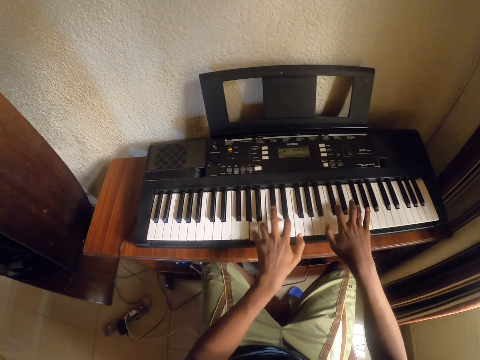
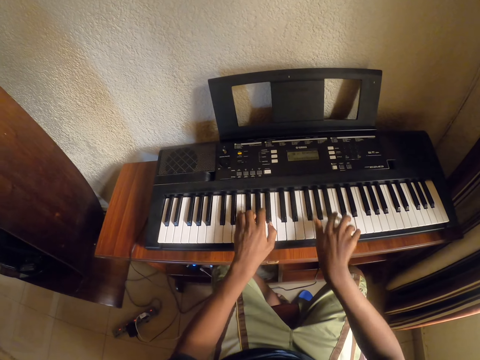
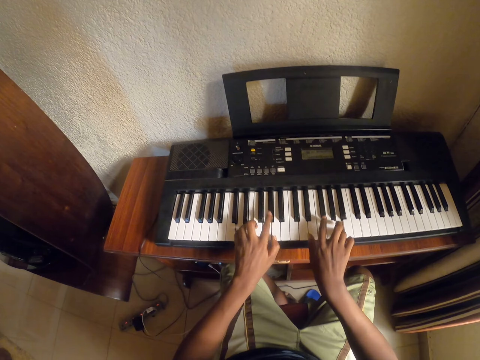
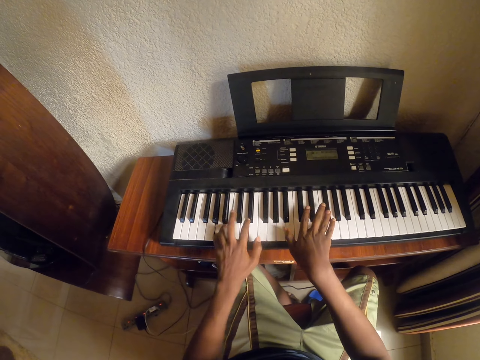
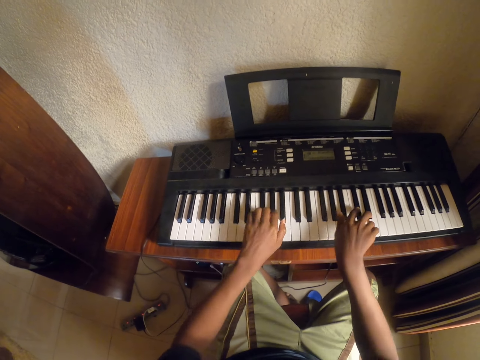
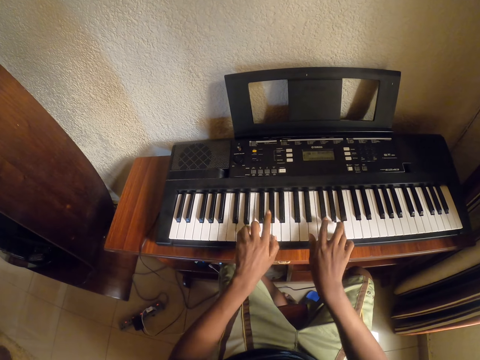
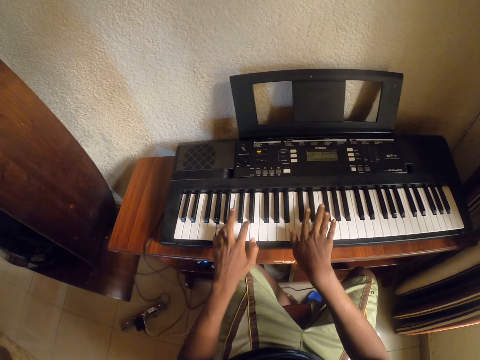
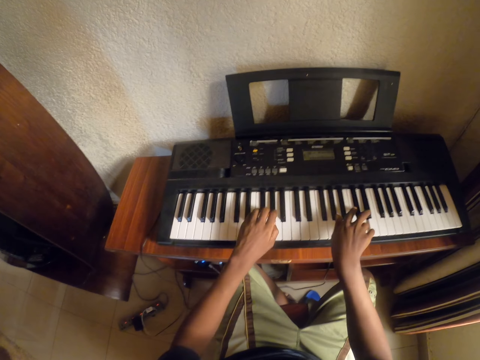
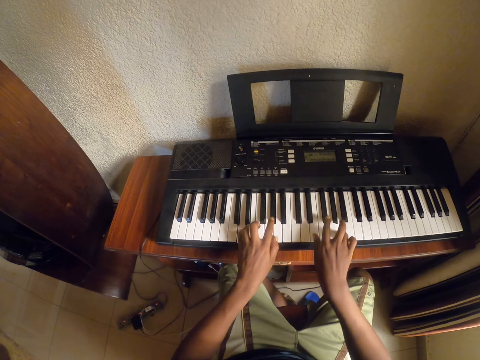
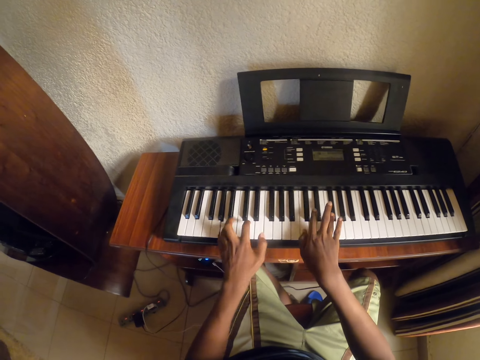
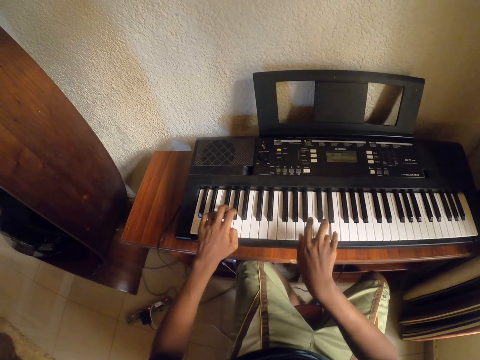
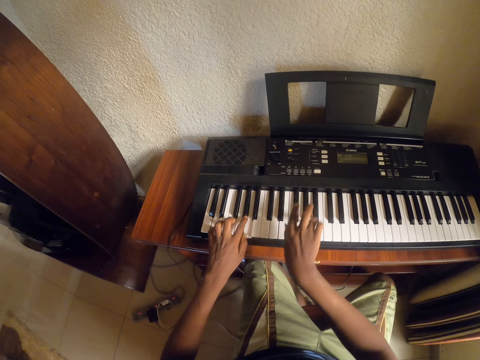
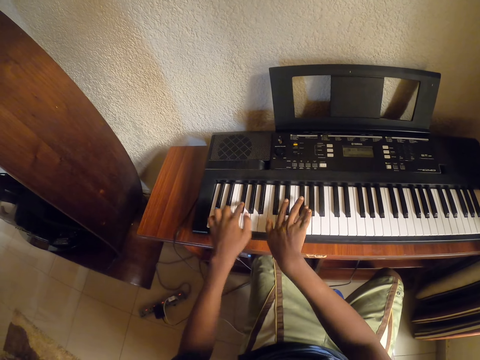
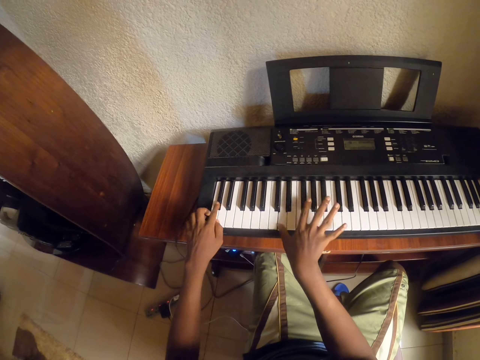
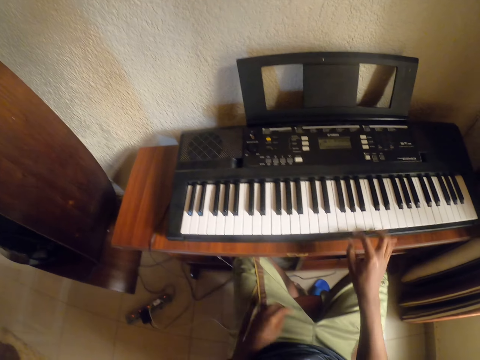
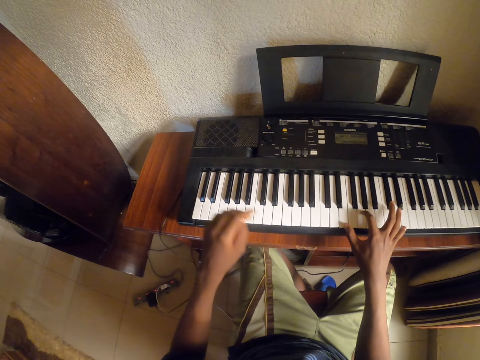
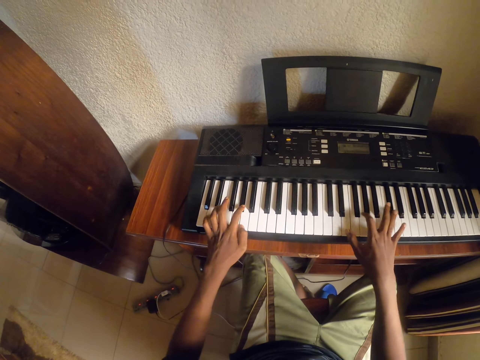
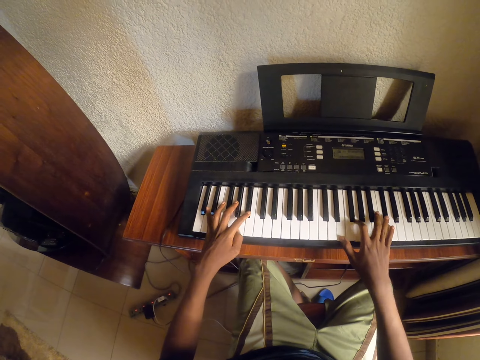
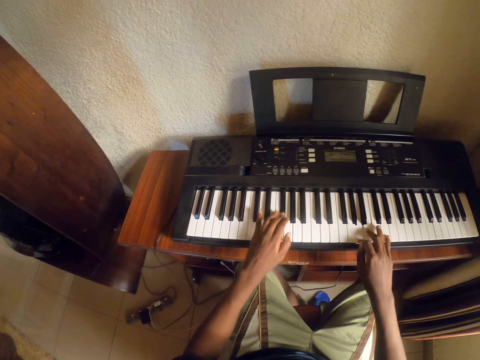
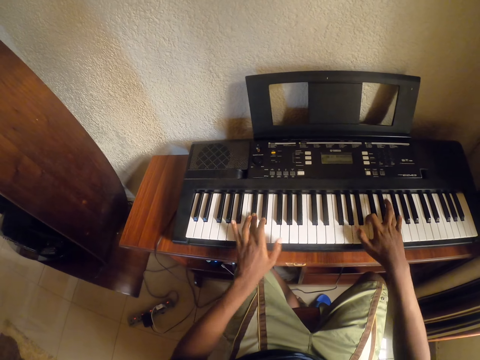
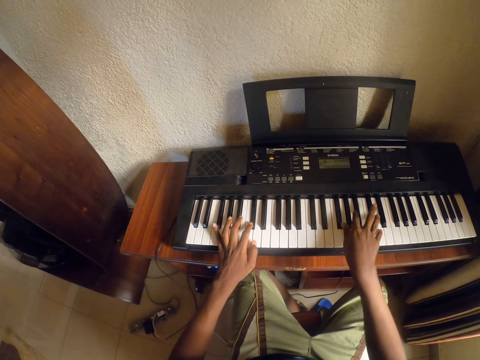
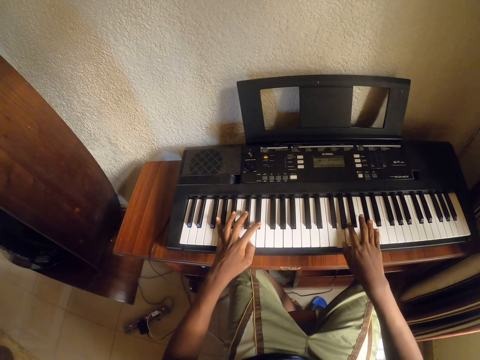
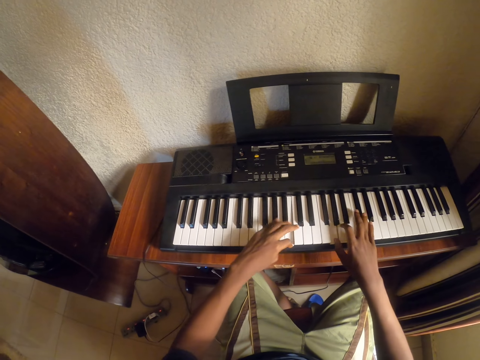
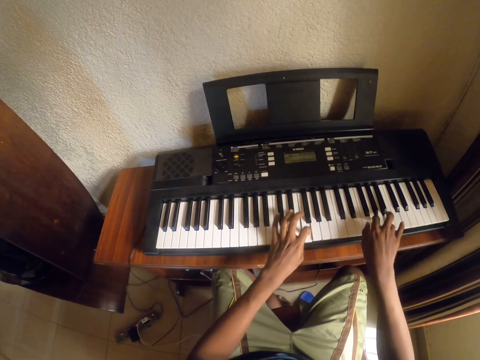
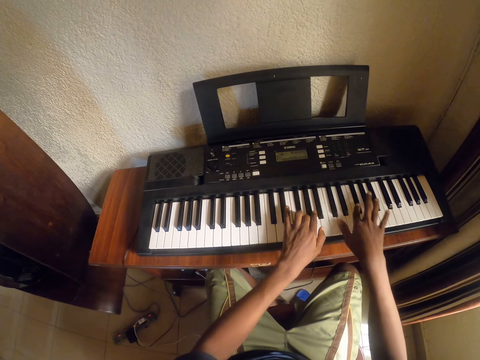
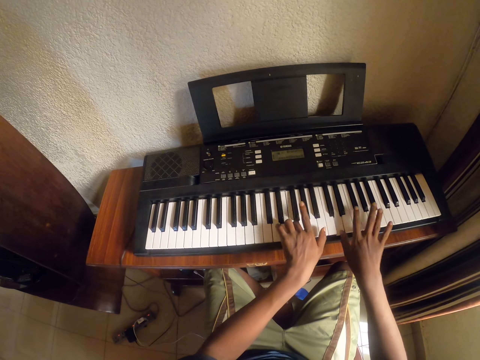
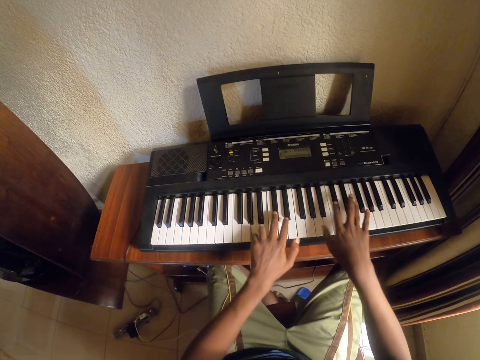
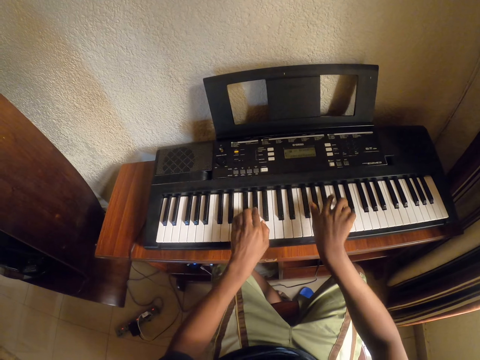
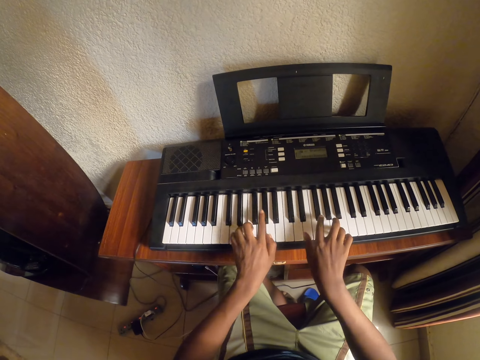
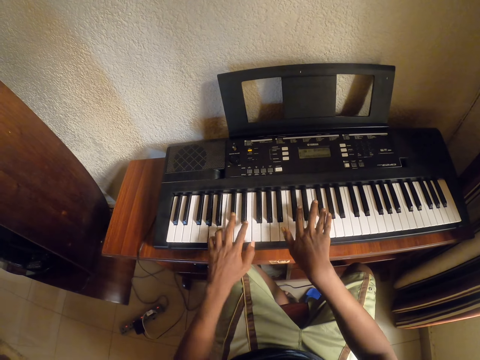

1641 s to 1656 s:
The camera wearer moves the left hand. They play the piano.

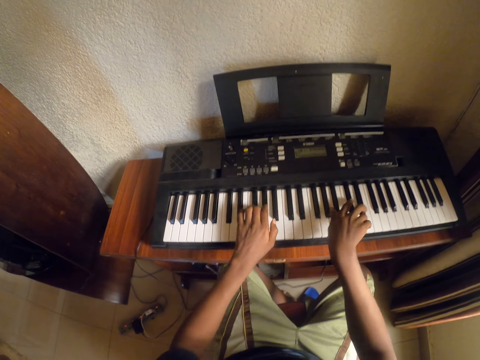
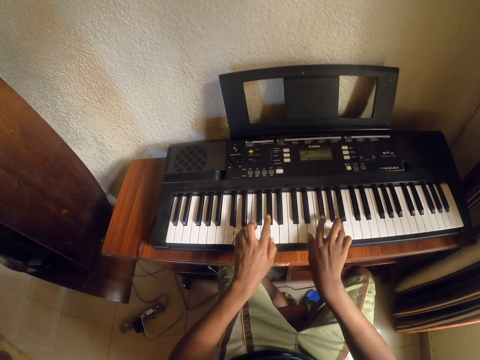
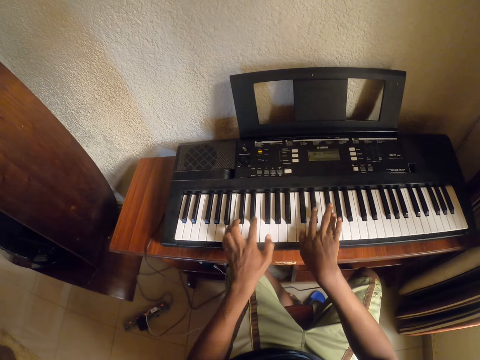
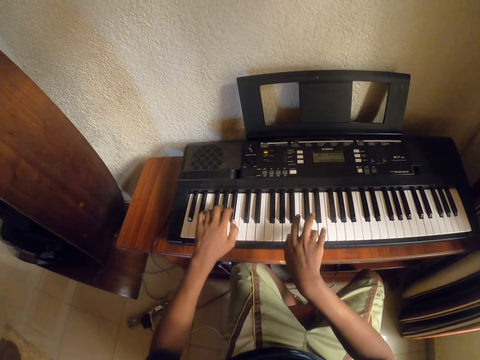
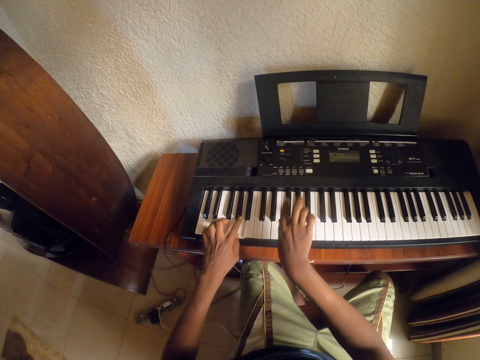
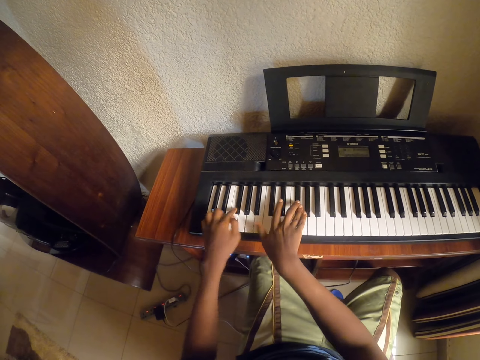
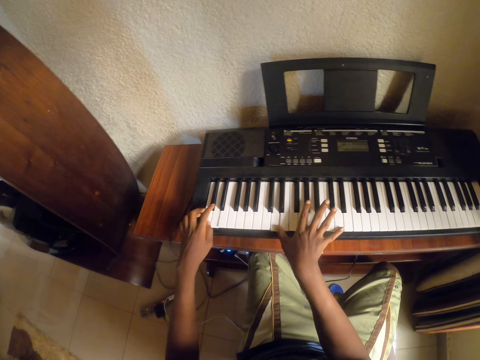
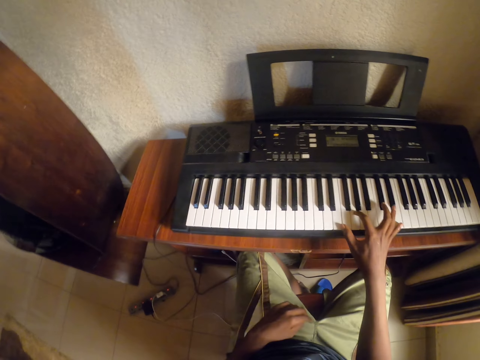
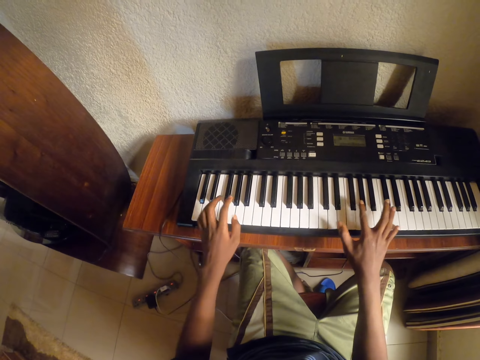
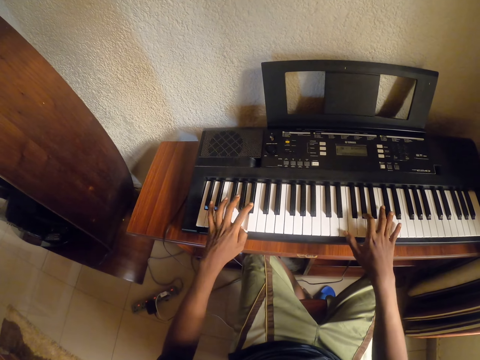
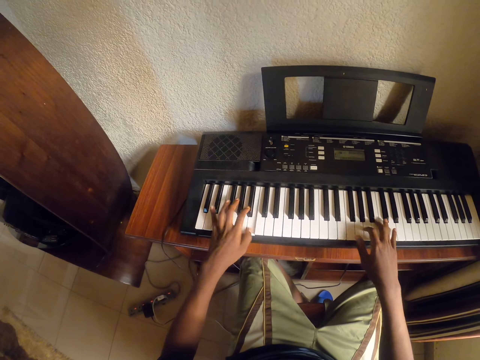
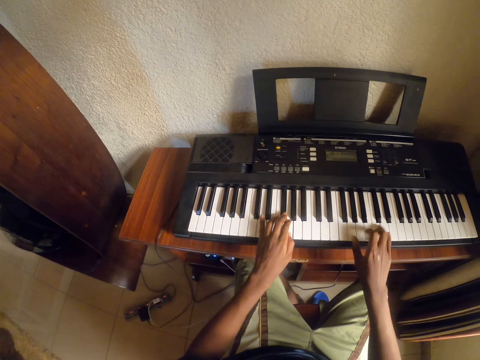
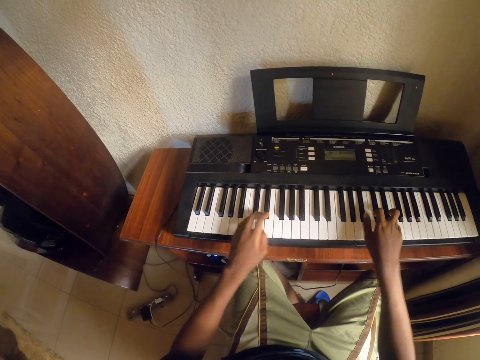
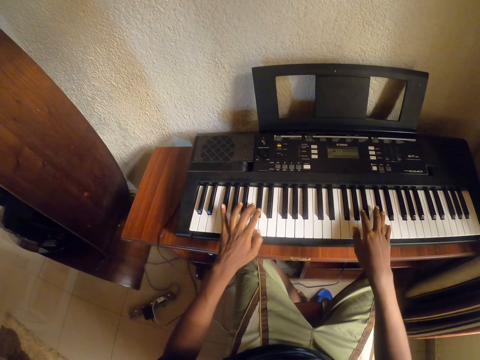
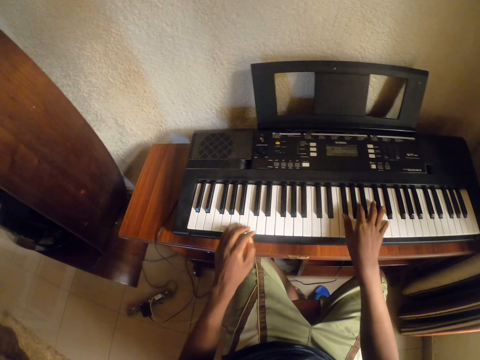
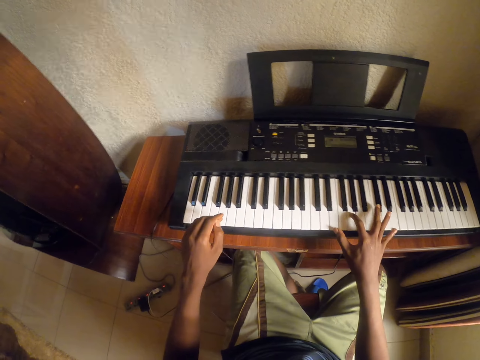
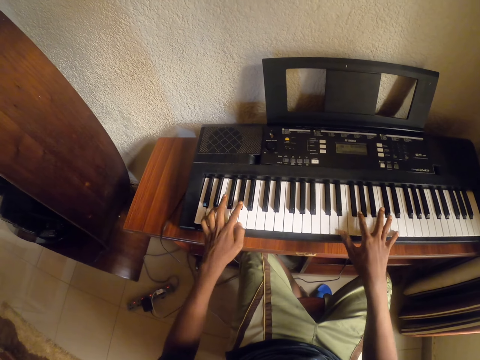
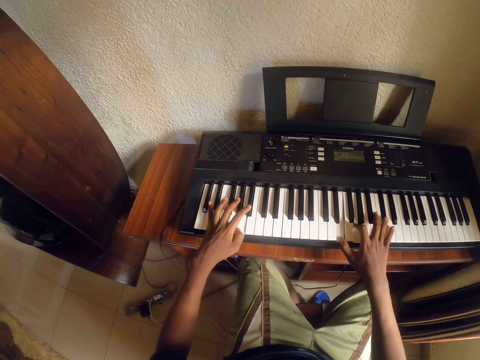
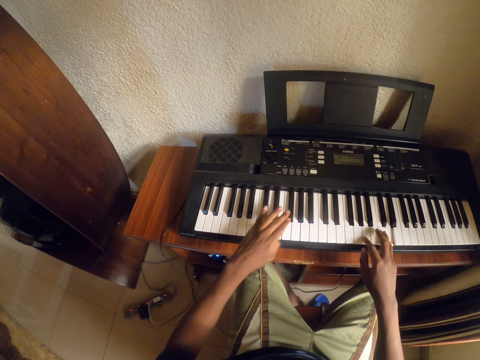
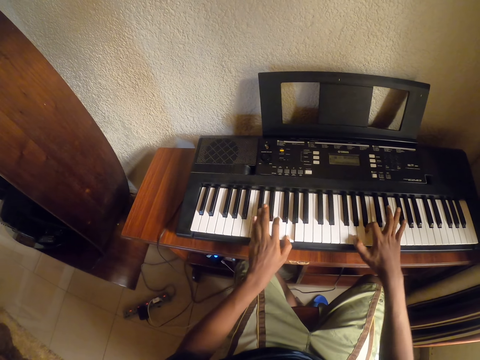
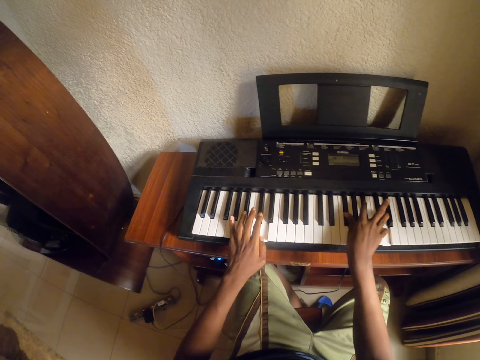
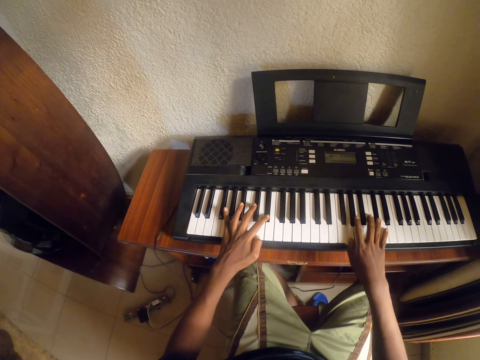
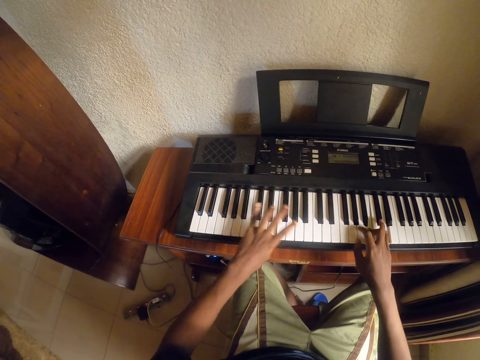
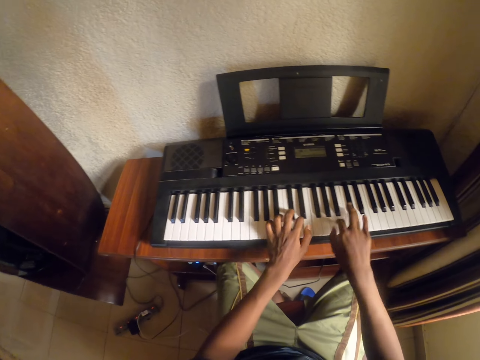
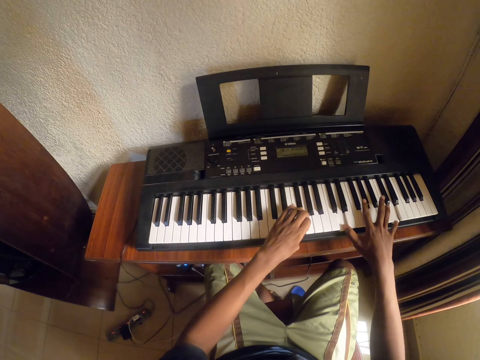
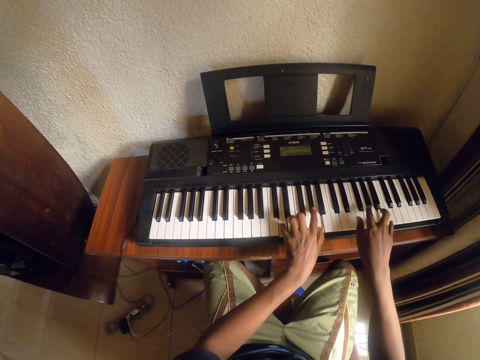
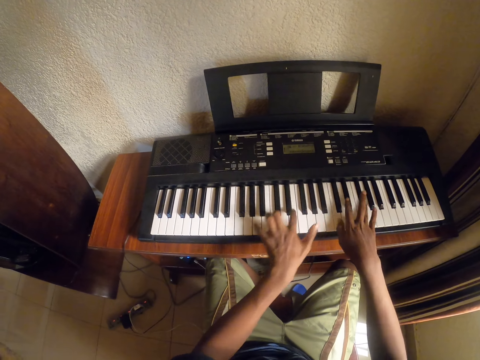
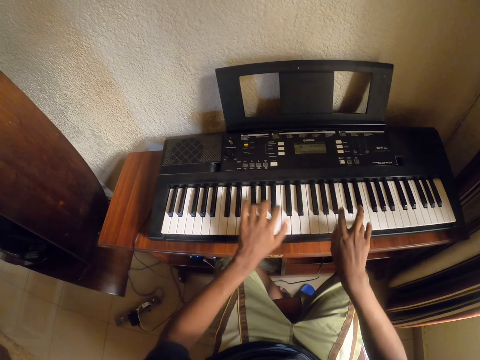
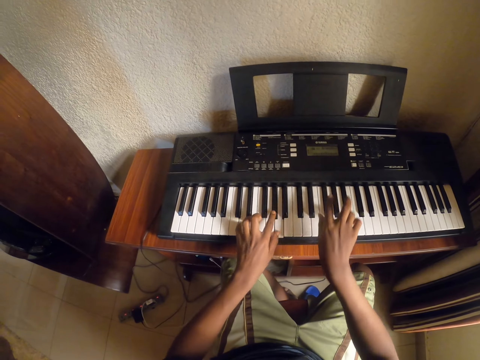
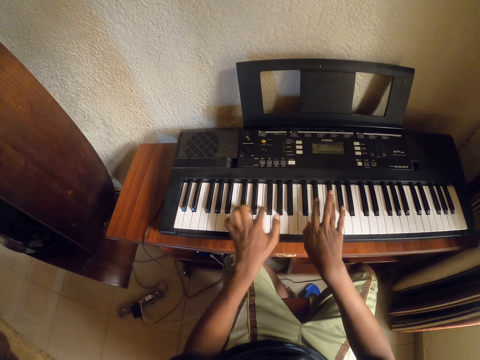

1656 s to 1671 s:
The camera wearer moves the left hand. They play the piano.
